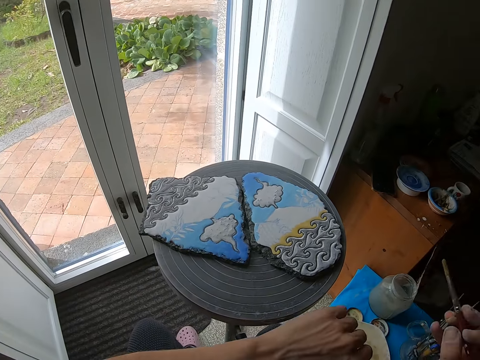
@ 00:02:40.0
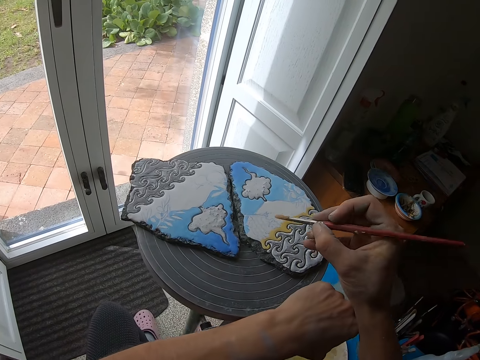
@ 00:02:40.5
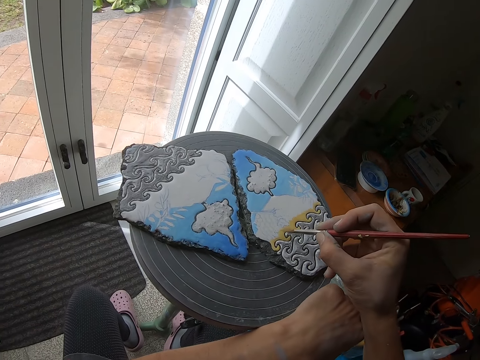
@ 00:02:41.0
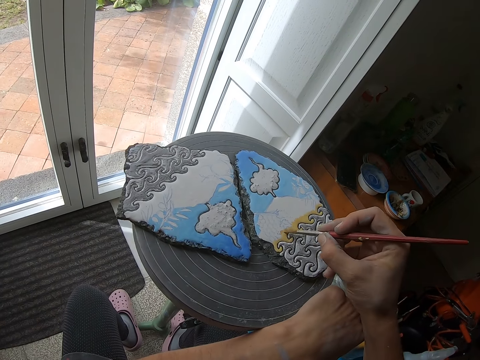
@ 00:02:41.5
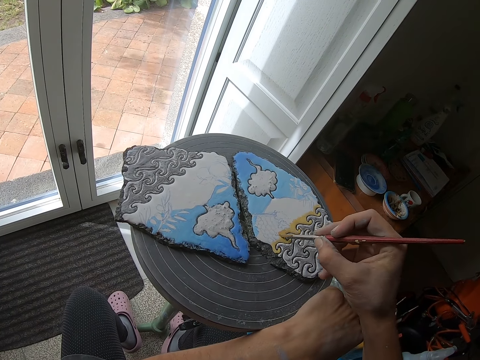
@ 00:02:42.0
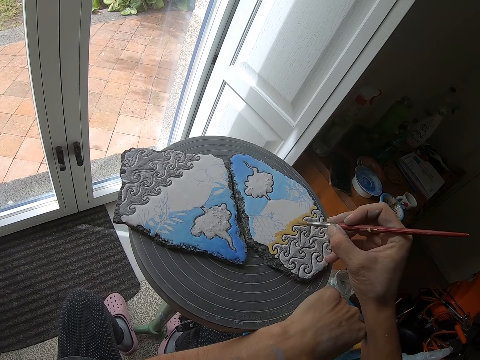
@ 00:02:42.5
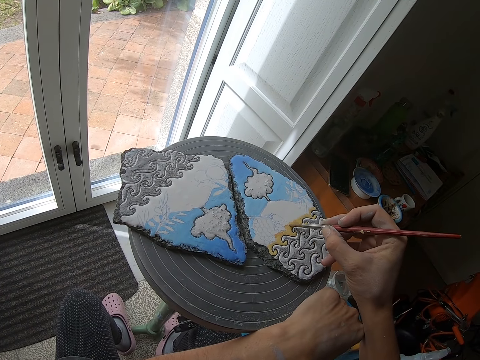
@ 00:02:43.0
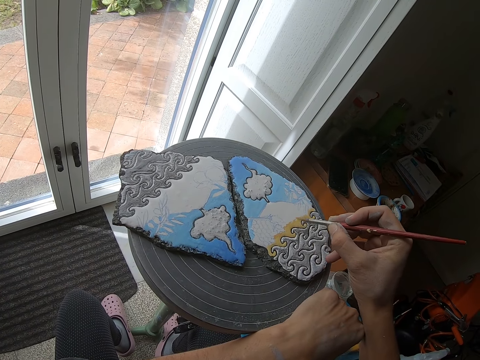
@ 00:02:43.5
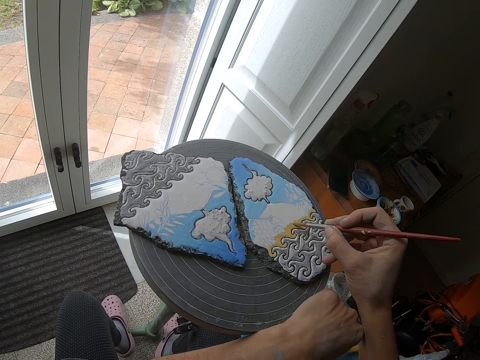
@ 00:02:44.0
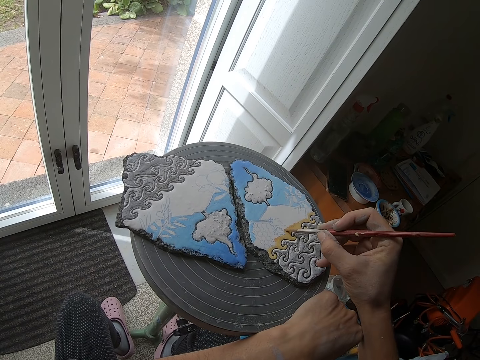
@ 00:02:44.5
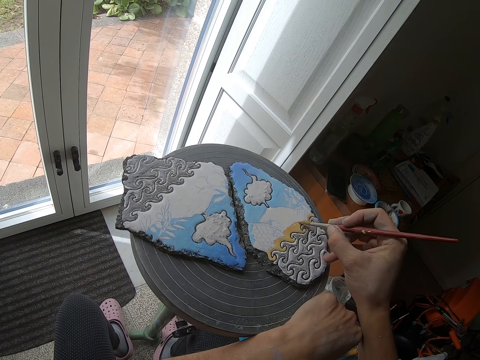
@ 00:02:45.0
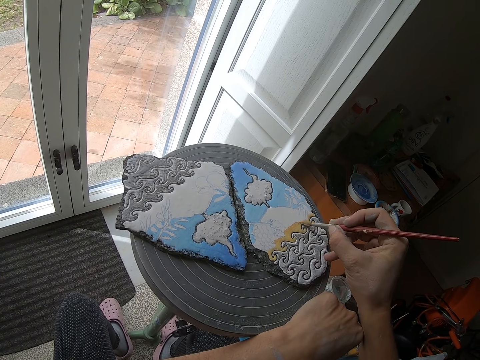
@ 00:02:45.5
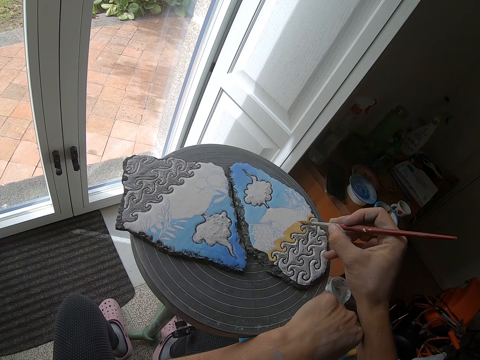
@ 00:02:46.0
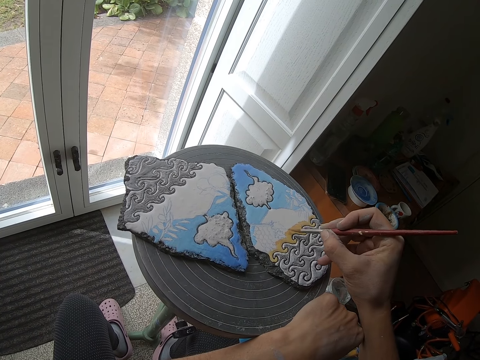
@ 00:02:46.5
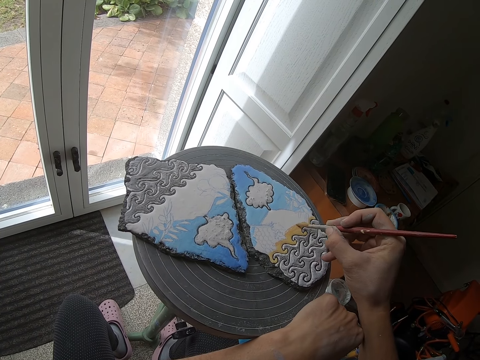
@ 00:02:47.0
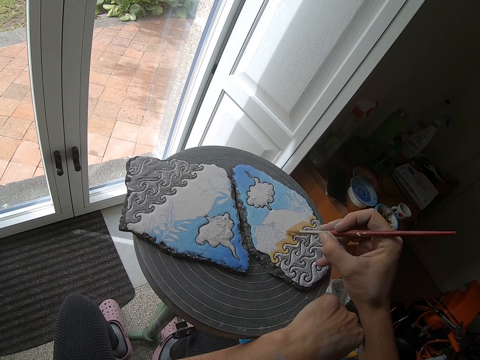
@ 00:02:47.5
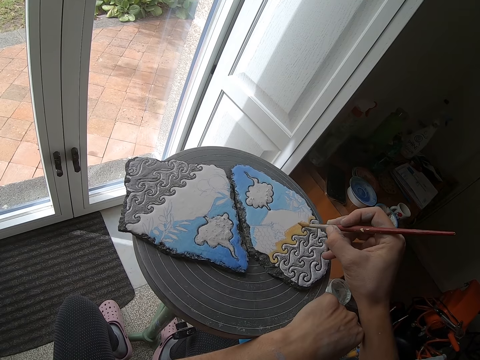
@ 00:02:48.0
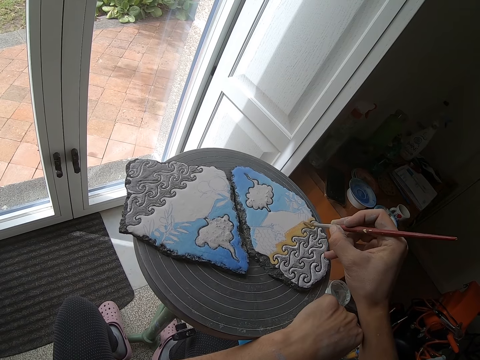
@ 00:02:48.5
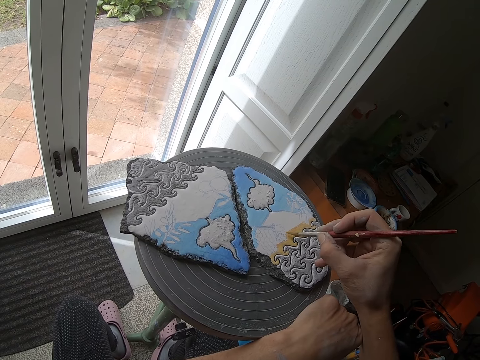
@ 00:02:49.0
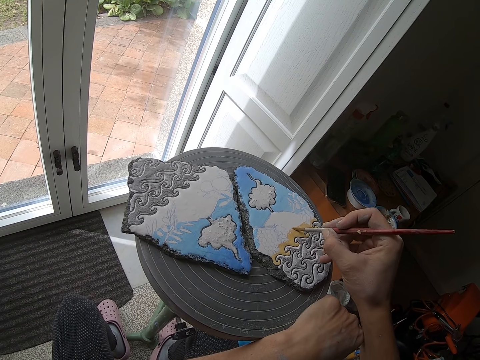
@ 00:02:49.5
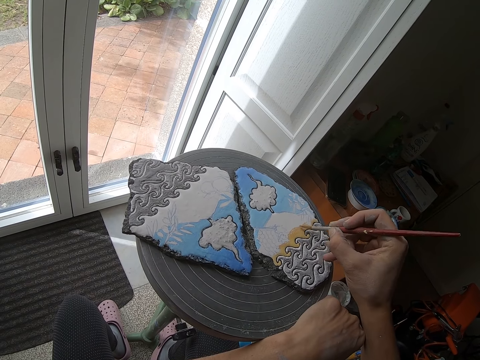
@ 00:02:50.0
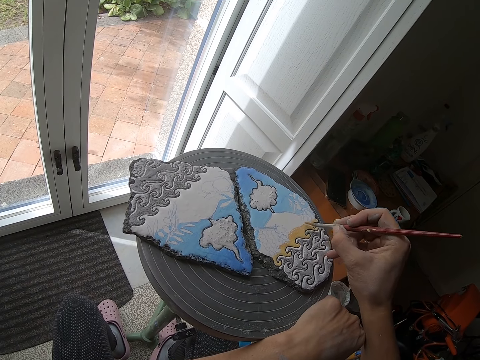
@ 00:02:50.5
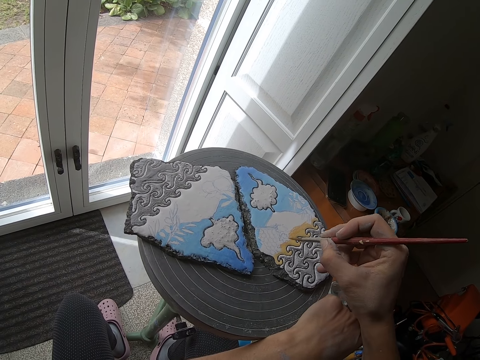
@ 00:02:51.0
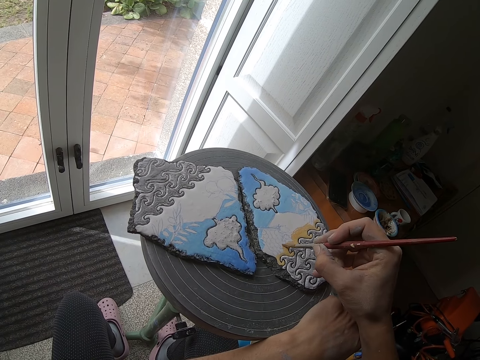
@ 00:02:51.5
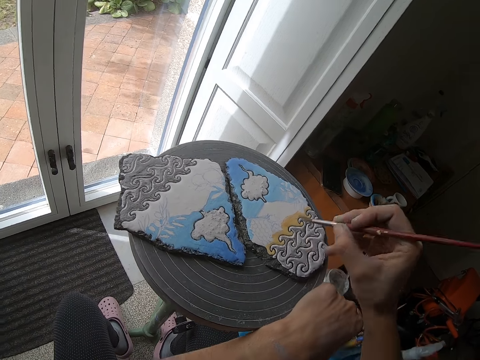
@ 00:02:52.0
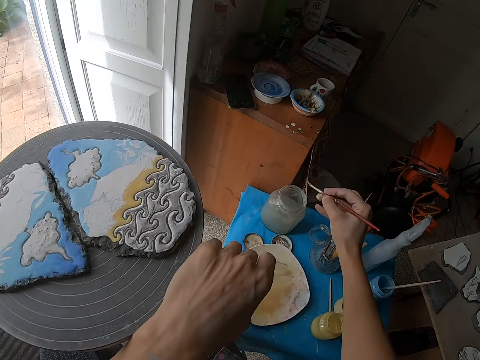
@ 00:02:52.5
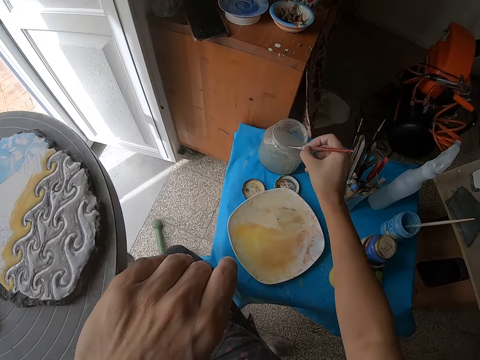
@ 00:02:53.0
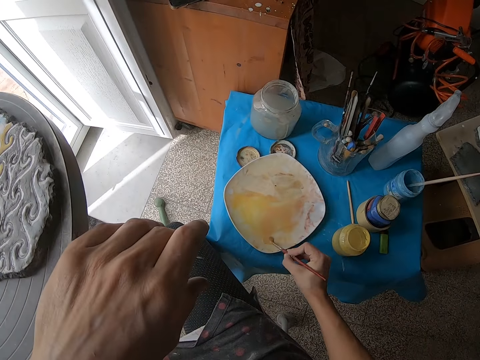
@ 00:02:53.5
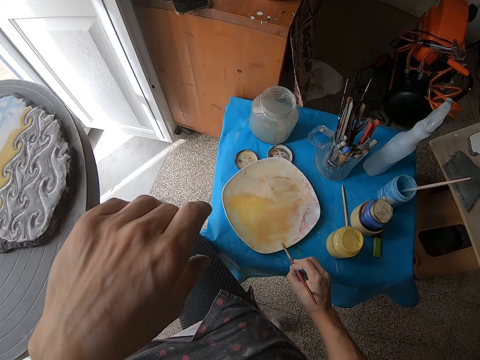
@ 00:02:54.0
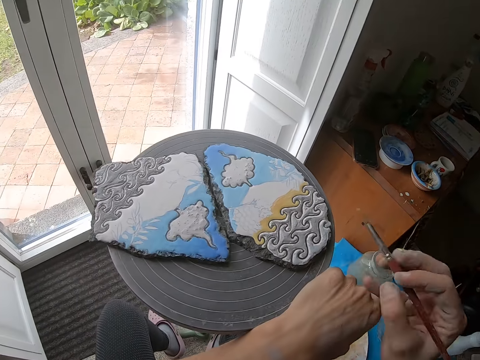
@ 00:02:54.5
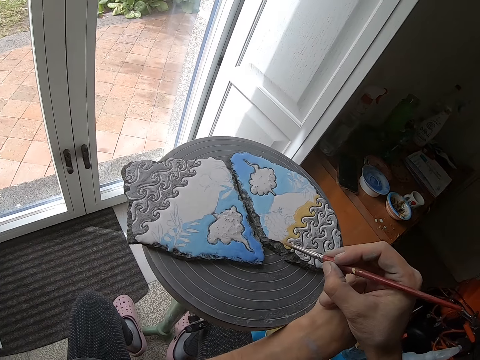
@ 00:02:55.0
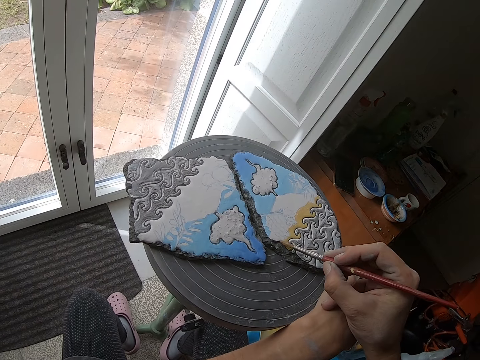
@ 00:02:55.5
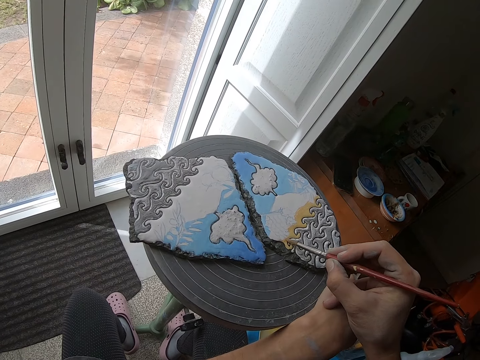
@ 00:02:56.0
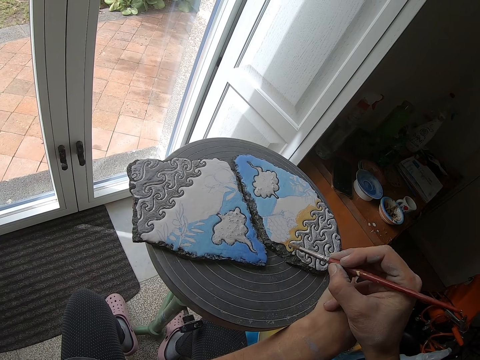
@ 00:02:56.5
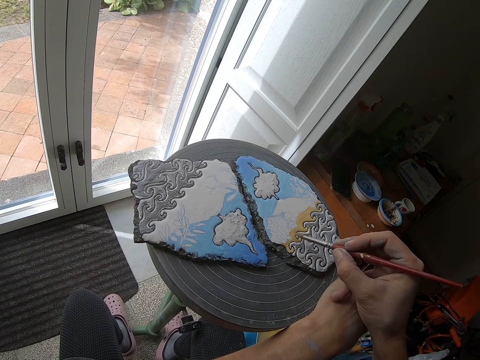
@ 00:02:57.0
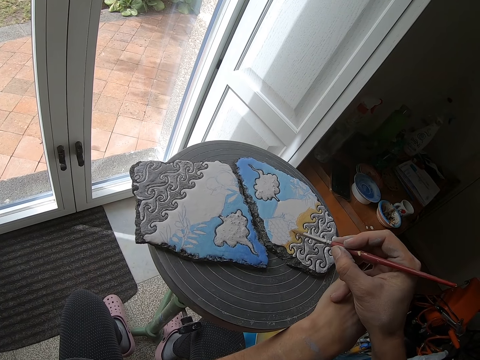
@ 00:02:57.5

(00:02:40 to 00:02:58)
The camera wearer paints on the pottery piece with the paint brush in his right hand. He puts the paint brush in his right hand in the plastic jar on the table. He stirs the paint. He takes some paint with the paint brush in his right hand from the plate on the table. He paints on the pottery piece with the paint brush in his right hand.

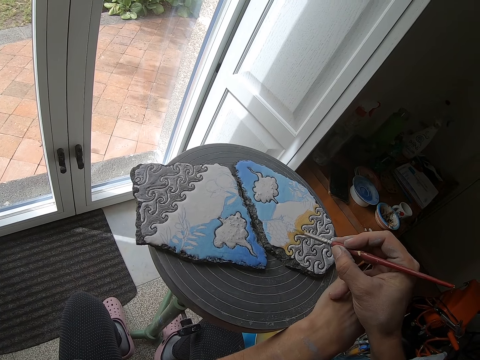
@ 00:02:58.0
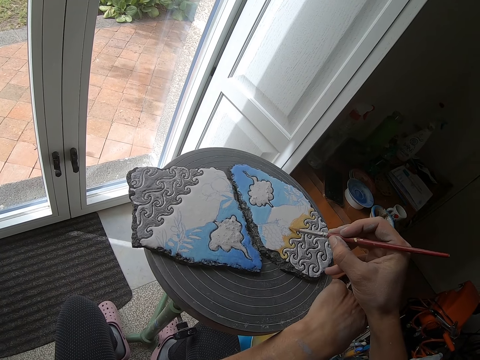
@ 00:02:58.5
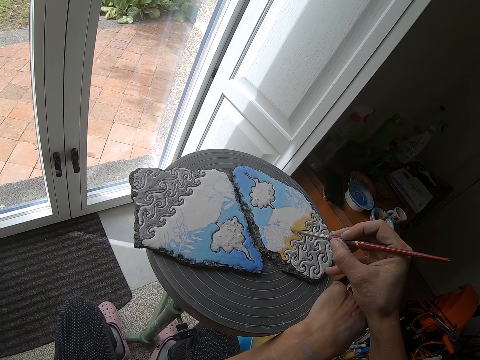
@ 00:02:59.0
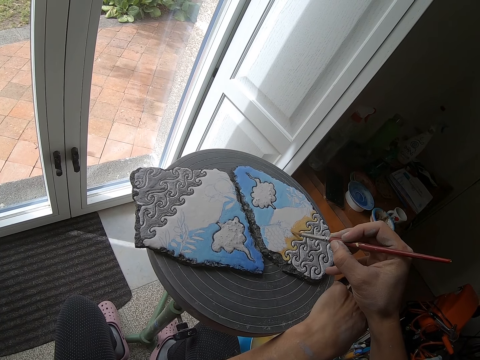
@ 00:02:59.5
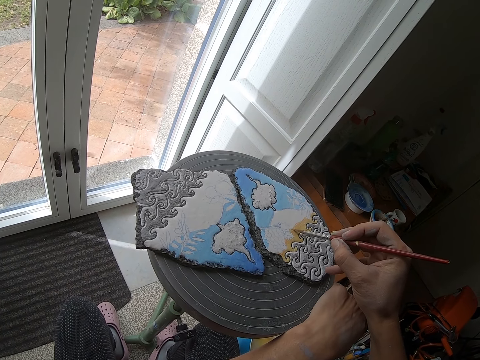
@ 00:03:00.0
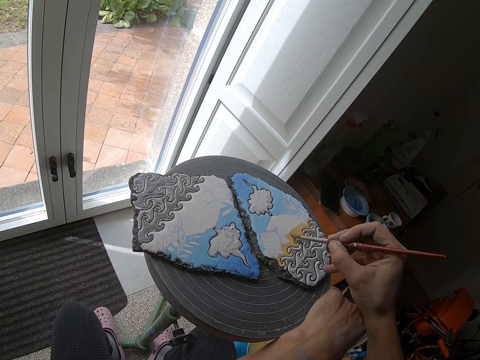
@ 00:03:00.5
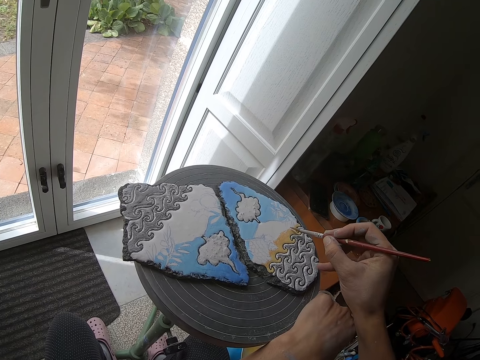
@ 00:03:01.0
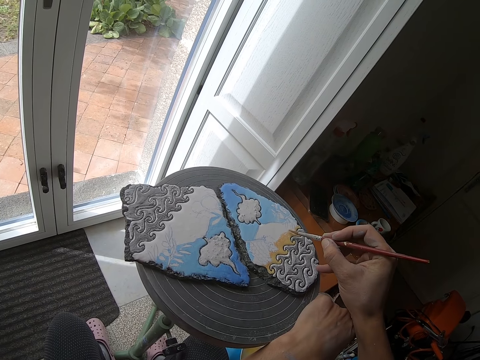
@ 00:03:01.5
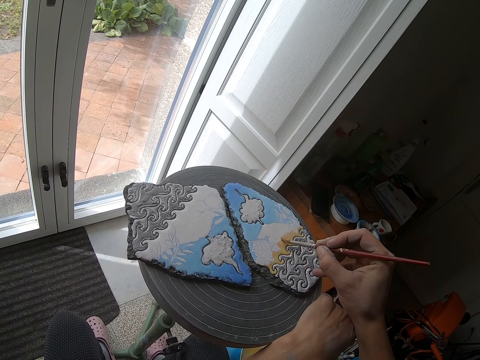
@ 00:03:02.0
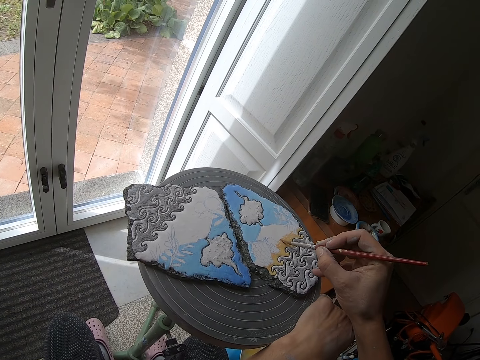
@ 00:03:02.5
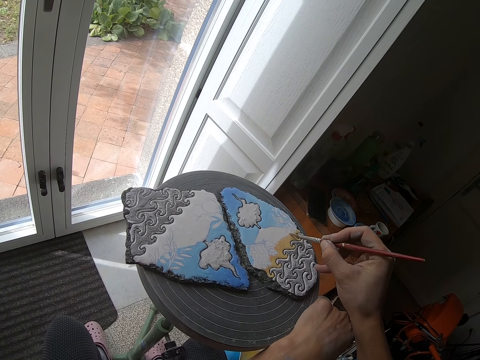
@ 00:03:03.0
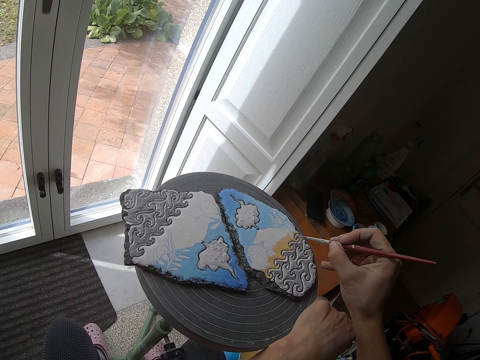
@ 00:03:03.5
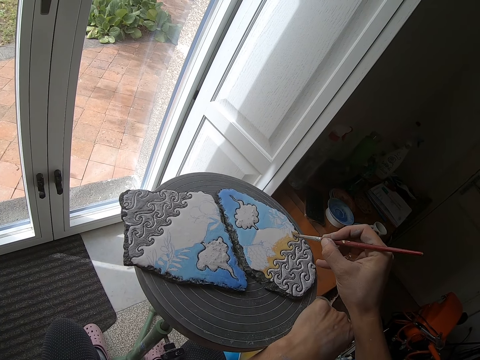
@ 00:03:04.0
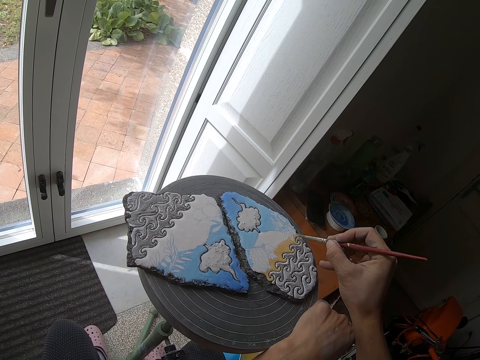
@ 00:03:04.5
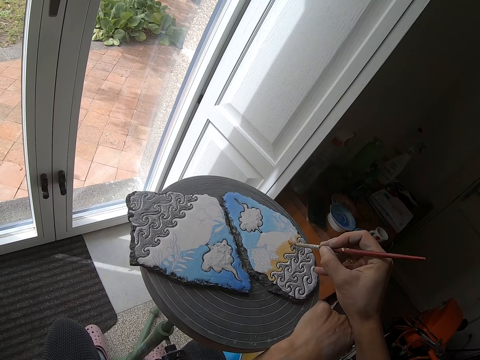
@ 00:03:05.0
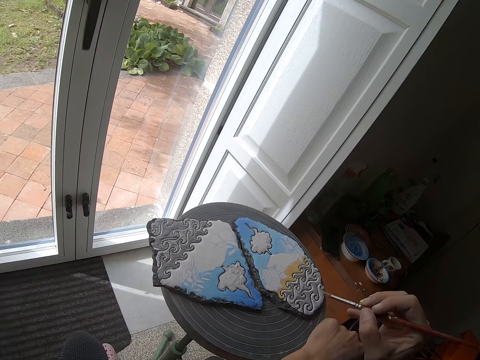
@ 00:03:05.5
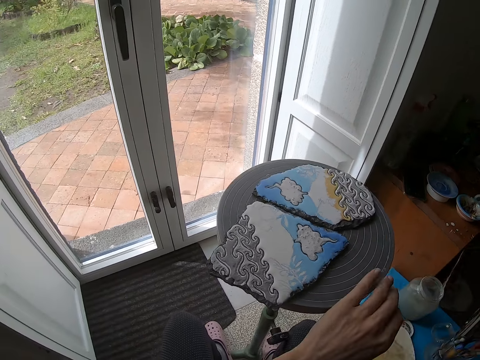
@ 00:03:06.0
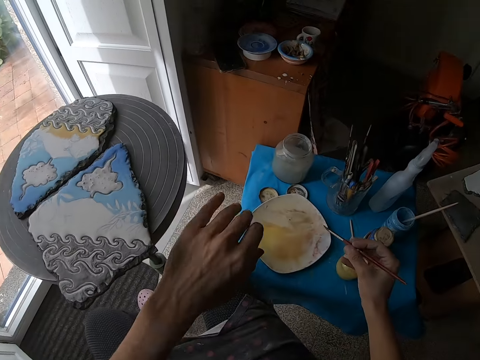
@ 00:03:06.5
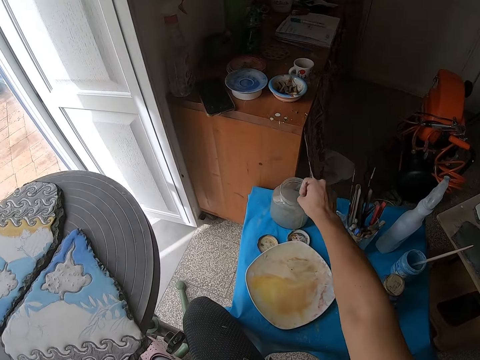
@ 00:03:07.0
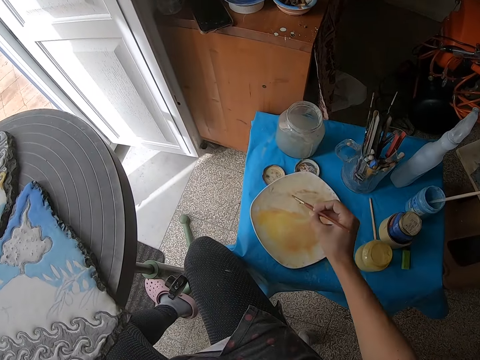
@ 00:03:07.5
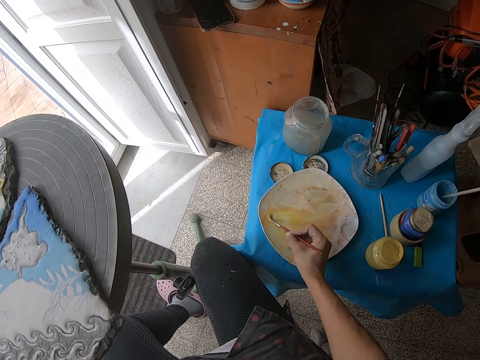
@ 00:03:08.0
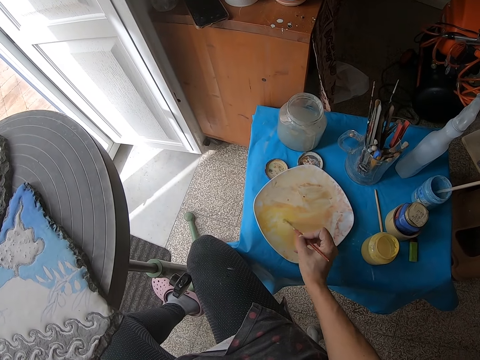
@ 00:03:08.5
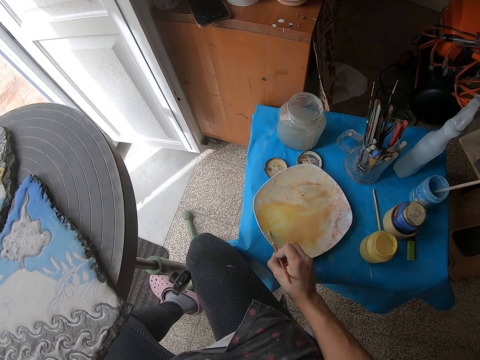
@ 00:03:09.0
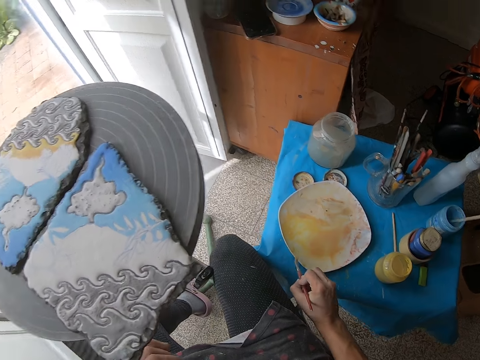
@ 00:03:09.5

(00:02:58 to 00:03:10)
The camera wearer turns the table top with his left hand. He puts the paint brush in his right hand in the plastic jar on the table. He stirs the paint. He takes some paint with the paint brush in his right hand from the plate on the table.
